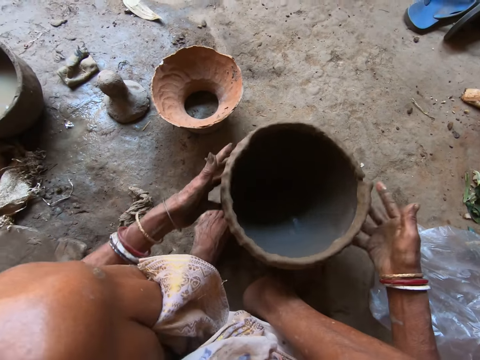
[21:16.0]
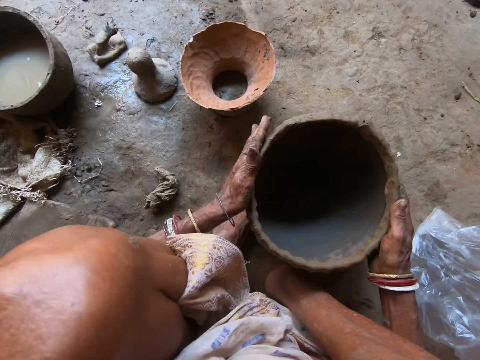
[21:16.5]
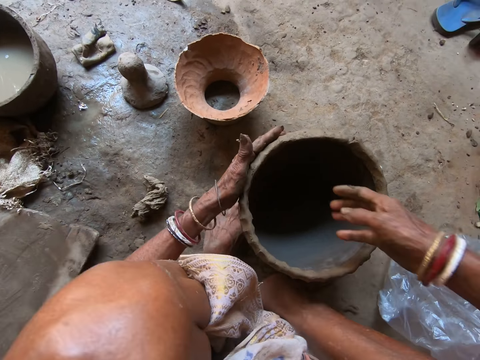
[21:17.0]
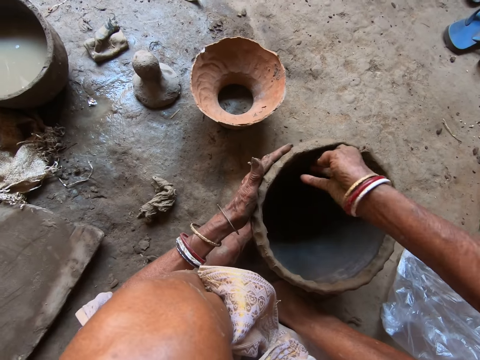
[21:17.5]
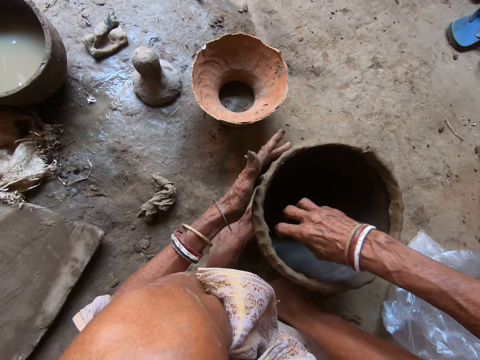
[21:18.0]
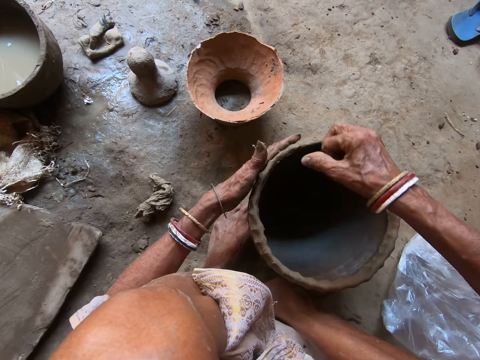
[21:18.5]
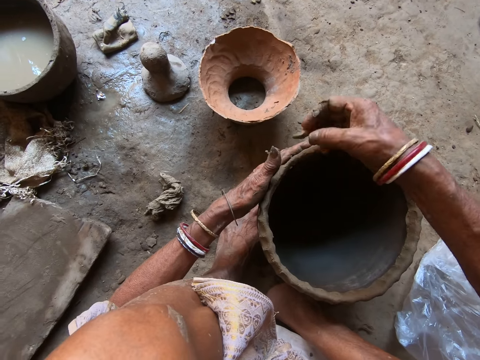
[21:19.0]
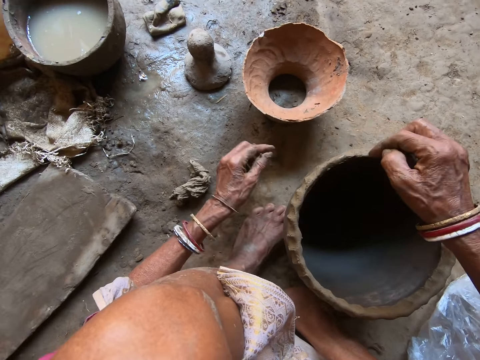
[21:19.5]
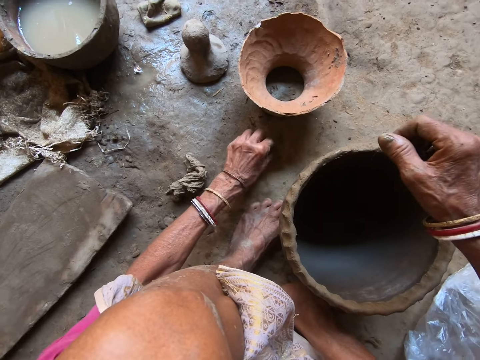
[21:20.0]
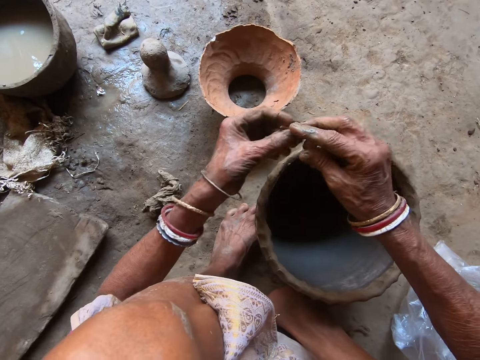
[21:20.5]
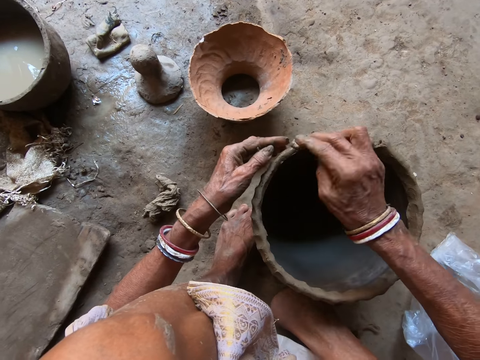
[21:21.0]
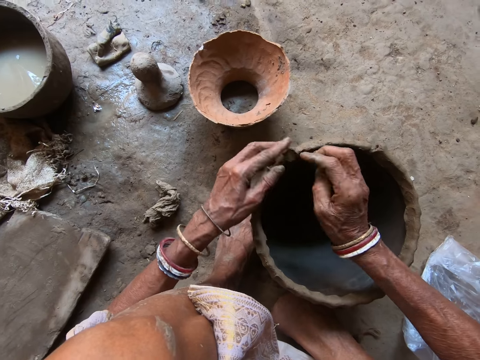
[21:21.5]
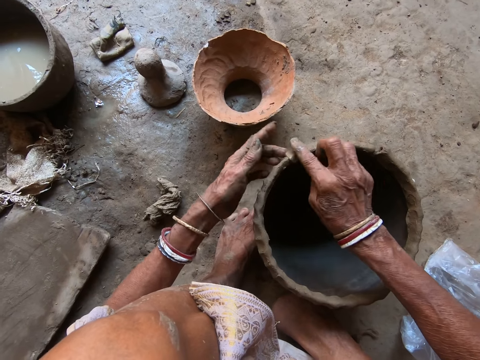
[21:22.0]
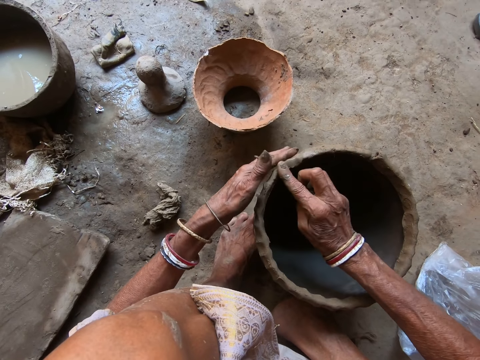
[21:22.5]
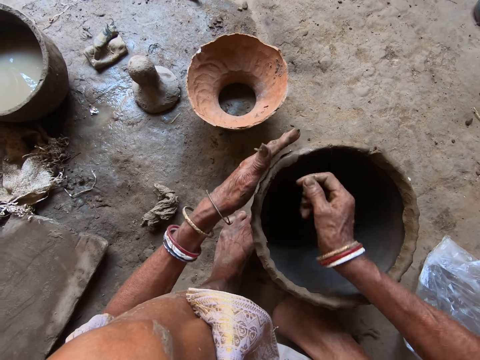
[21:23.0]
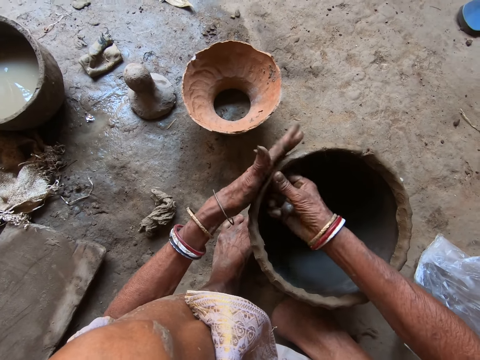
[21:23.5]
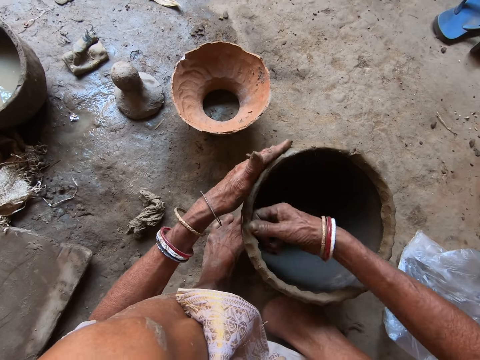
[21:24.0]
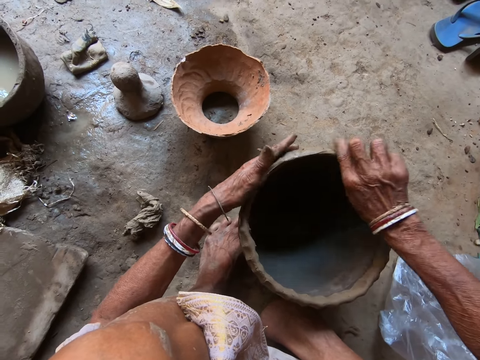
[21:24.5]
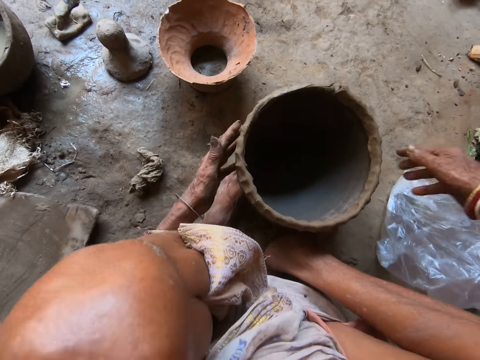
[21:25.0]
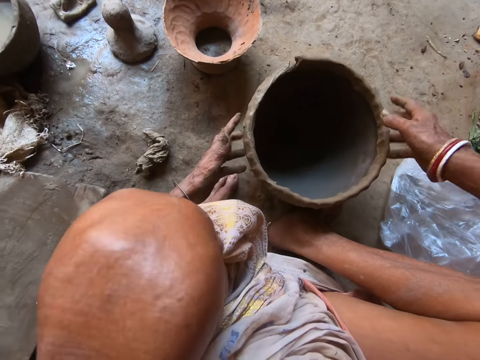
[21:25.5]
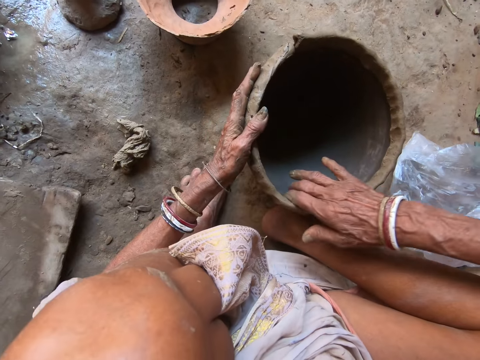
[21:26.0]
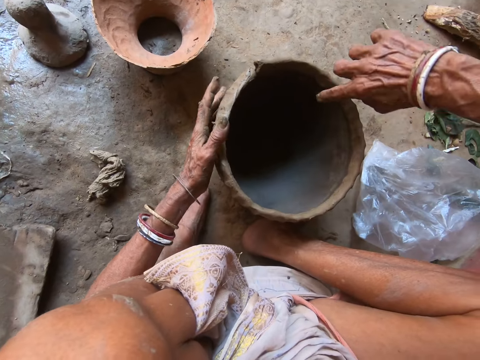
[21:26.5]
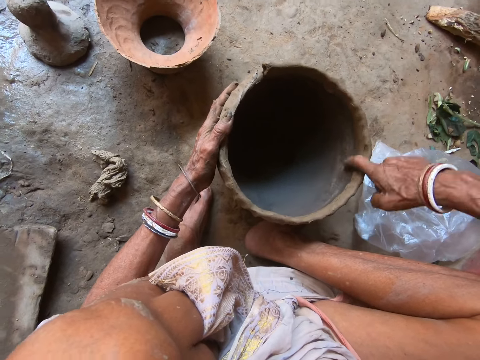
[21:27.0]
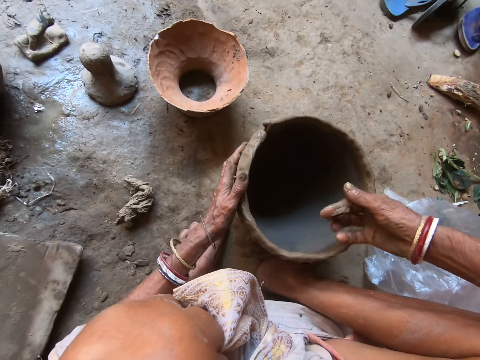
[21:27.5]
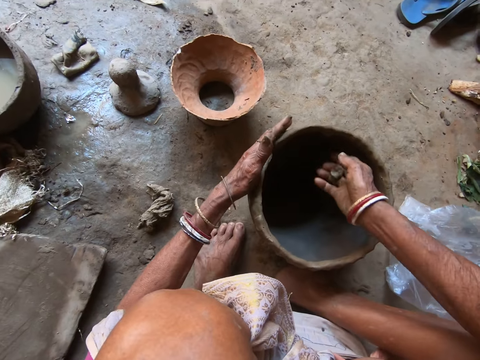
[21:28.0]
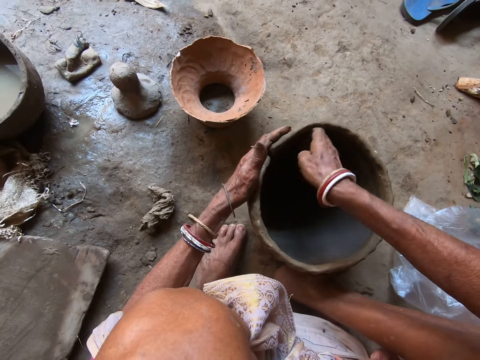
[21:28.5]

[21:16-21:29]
The camera wearer rotates the piece of the clay pot, presses the piece of the clay pot, and smoothens the clay. She drops a piece of clay on the floor with her right hand. She picks the clay from the floor with her left hand. She passes the clay from her left hand to her right hand. She molds the pot on the floor with the clay in both hands. She sticks the piece of the clay on the piece of the clay pot. She smoothens the clay. She rotates the piece of the clay pot. She moves the pot on the floor with both hands. She molds the pot on the floor with both hands. She smoothens the clay.

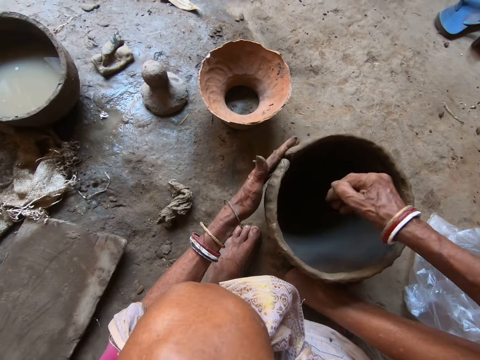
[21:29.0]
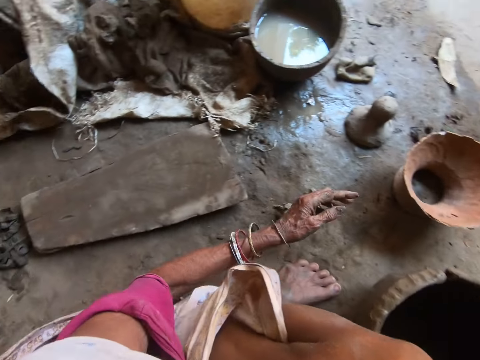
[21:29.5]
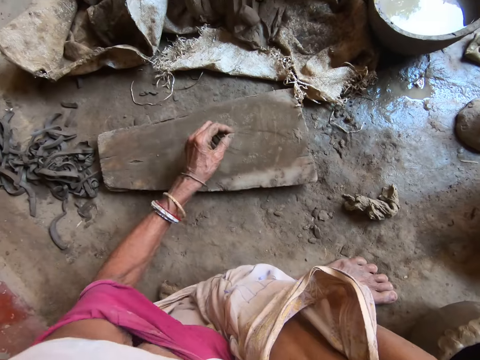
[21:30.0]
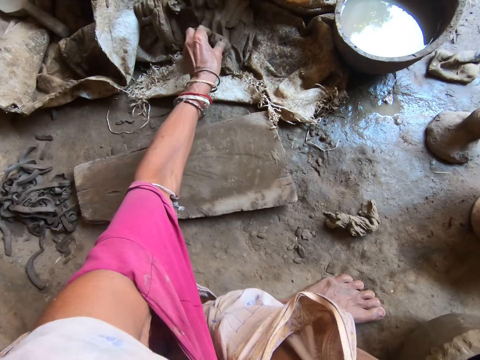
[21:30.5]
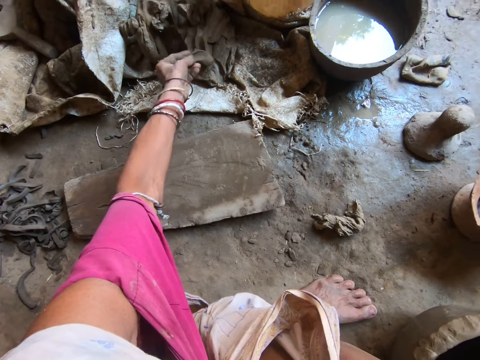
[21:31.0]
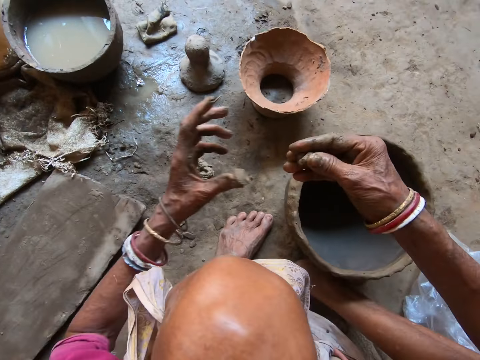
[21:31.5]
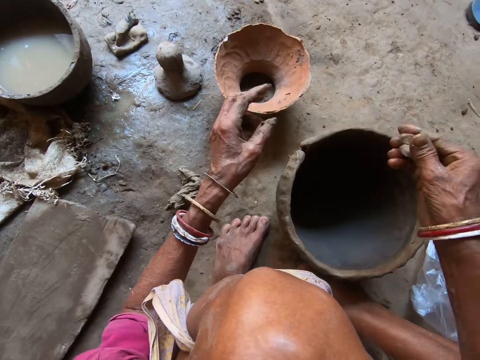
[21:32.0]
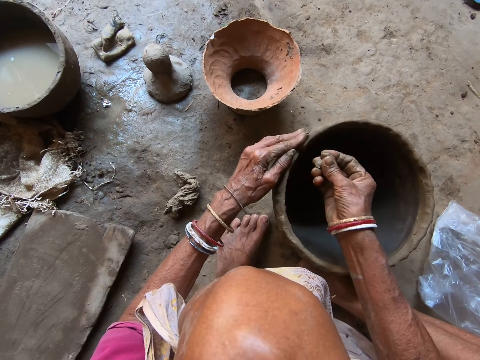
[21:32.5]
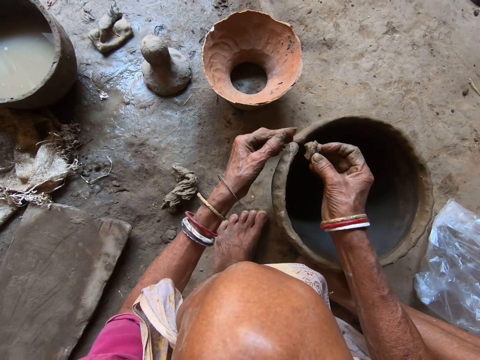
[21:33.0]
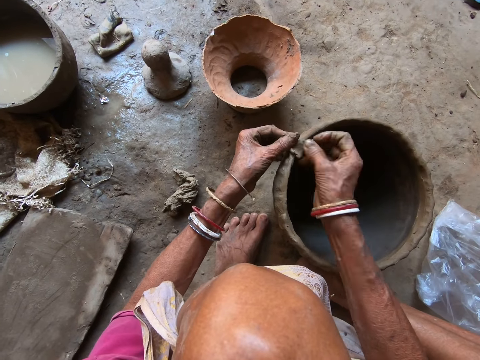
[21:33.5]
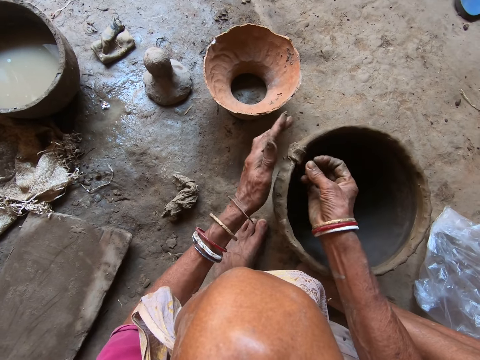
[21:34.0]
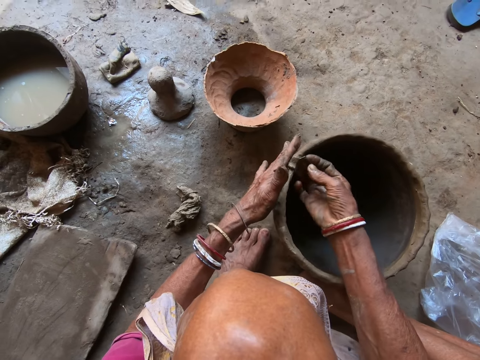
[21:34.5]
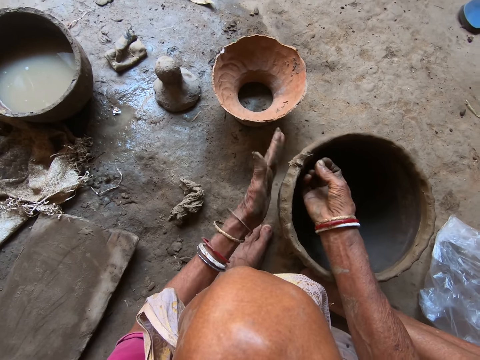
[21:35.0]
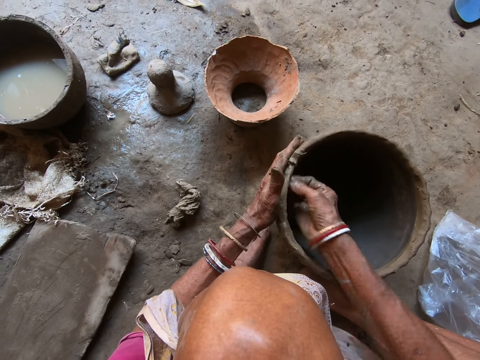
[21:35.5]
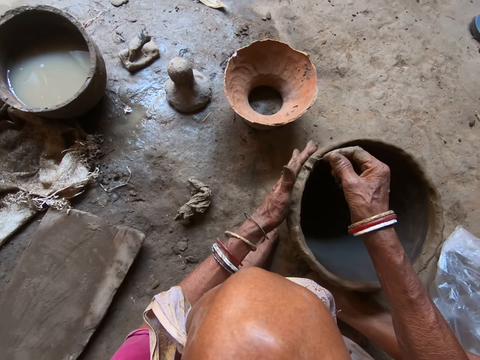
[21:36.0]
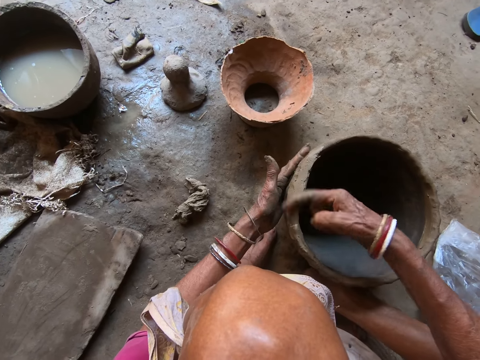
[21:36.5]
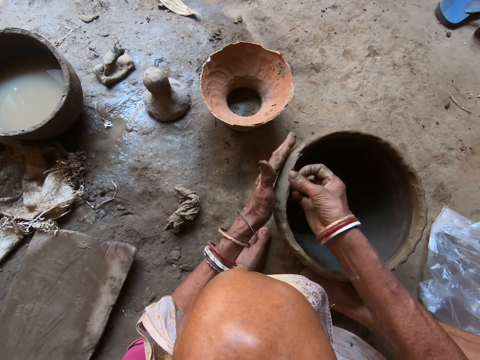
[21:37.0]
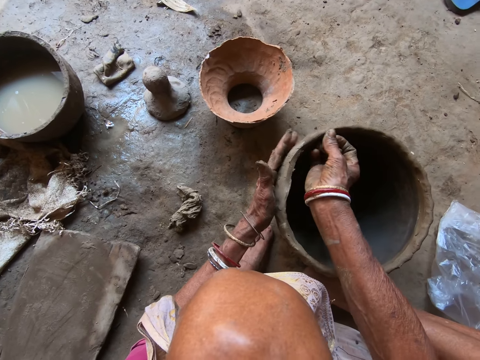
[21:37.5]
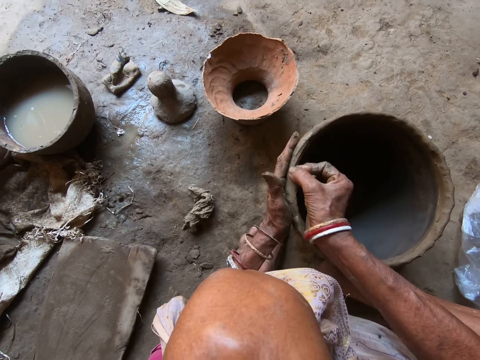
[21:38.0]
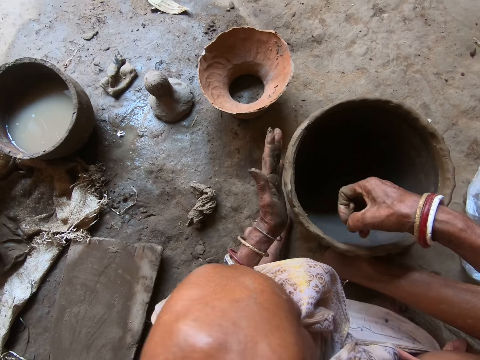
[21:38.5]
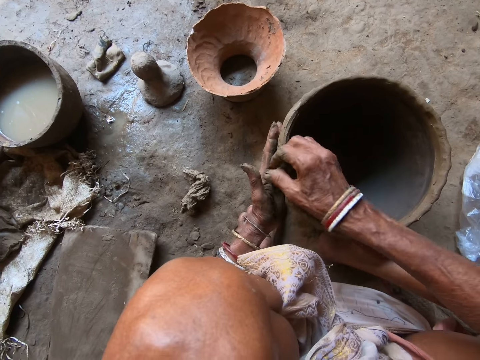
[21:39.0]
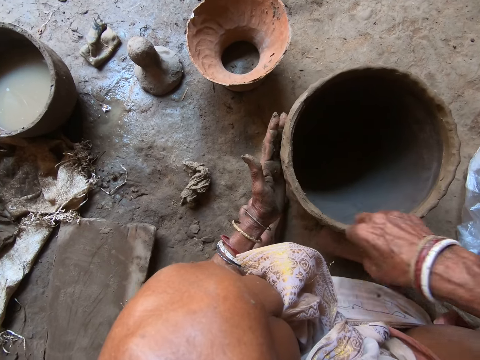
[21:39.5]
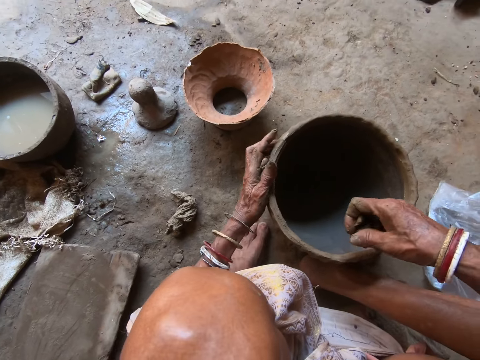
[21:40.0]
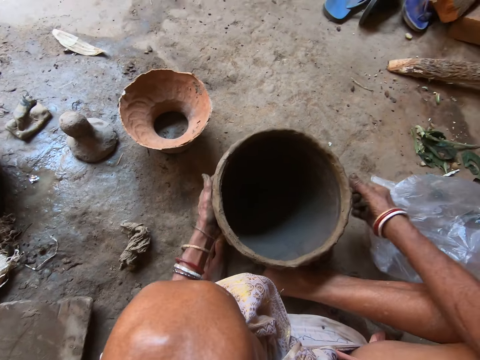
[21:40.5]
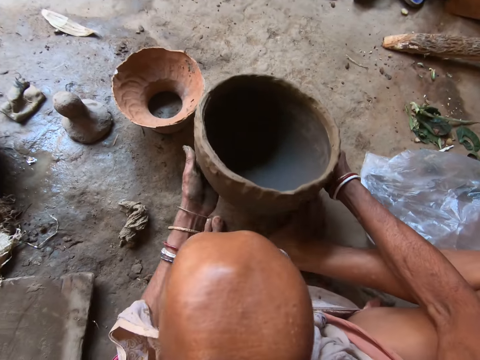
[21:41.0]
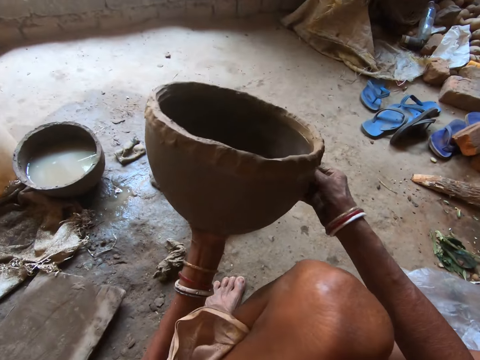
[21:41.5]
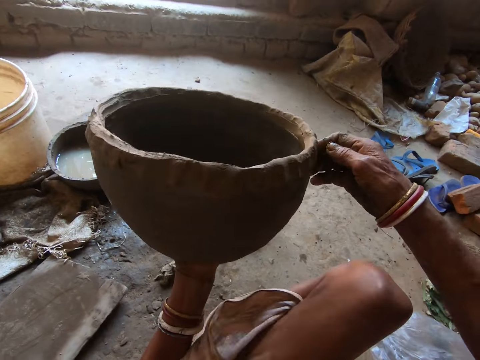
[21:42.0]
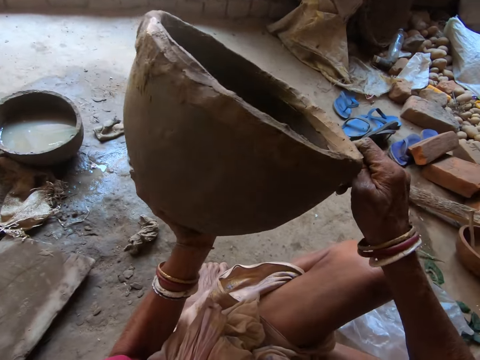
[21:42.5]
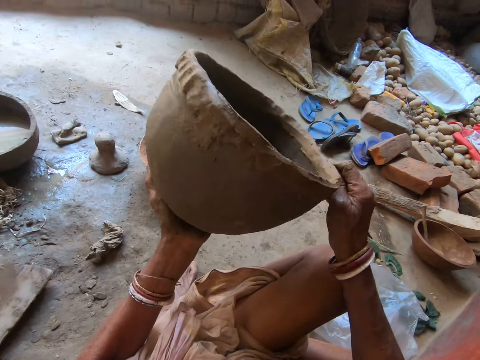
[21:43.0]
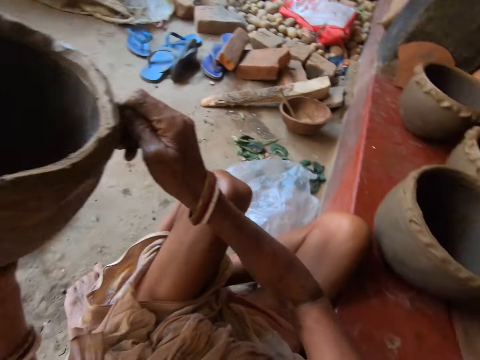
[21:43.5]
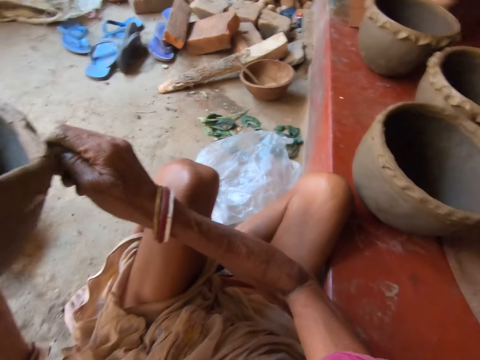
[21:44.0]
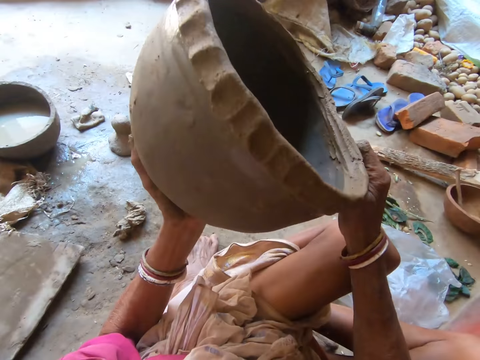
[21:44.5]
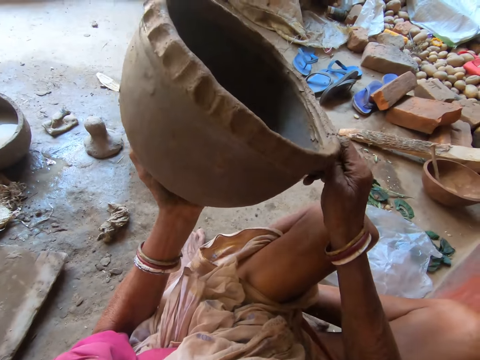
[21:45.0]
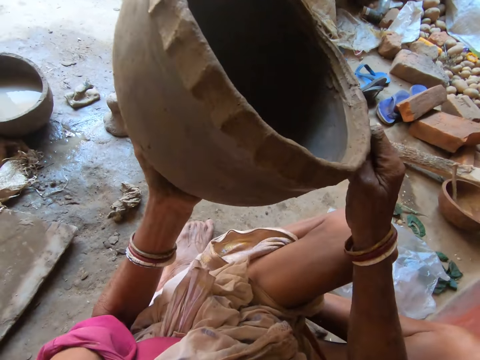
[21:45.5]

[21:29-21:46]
The camera wearer cuts clay with the hand. She picks some clay from a clay mound on the floor with her left hand. She passes the clay from her left hand to her right hand. She molds the pot on the floor with the clay in both hands. She sticks the clay on the piece of the clay pot. She smoothens the clay. She picks the pot from the floor with both hands. She holds the pot with her left hand. She smoothens the clay. She molds the pot with her right hand.
